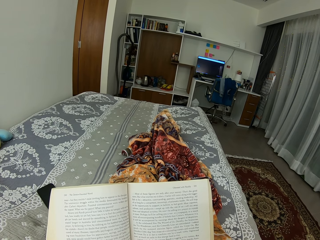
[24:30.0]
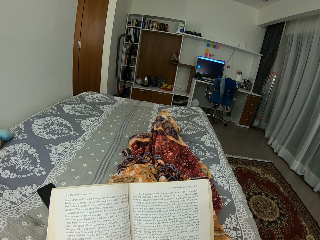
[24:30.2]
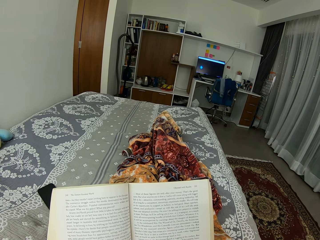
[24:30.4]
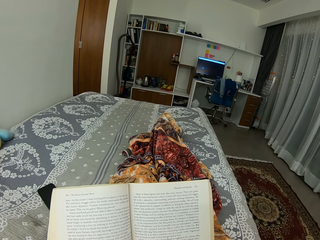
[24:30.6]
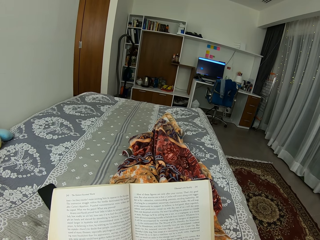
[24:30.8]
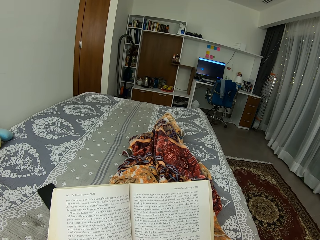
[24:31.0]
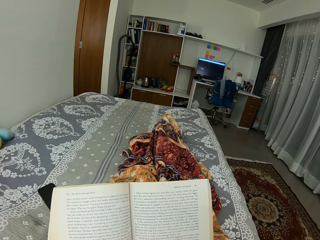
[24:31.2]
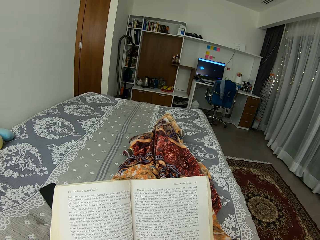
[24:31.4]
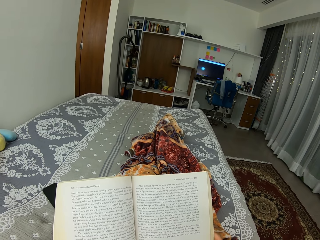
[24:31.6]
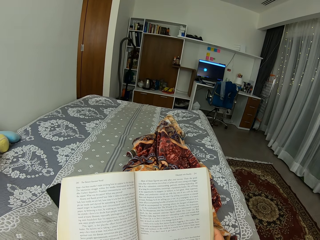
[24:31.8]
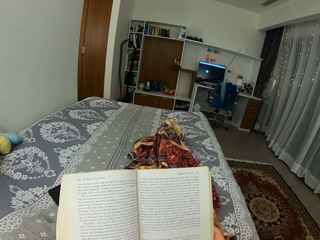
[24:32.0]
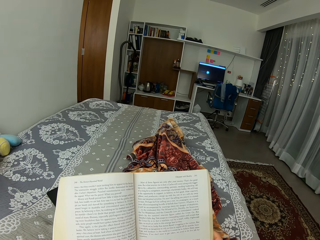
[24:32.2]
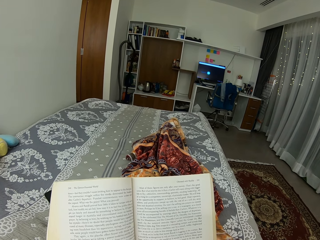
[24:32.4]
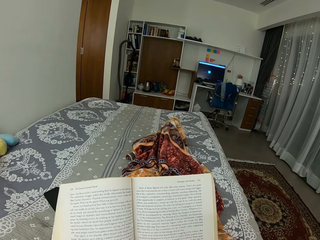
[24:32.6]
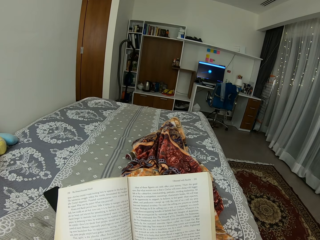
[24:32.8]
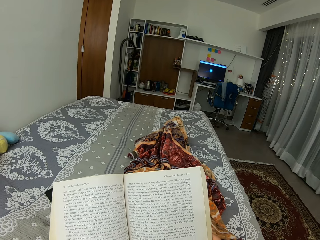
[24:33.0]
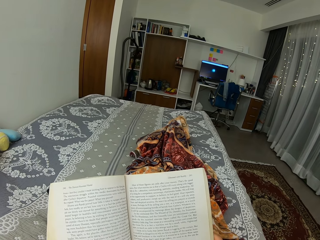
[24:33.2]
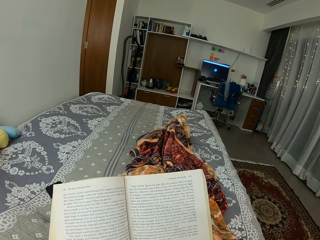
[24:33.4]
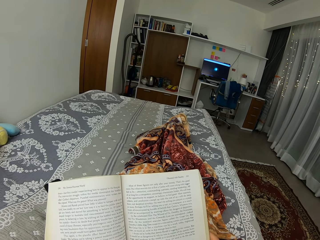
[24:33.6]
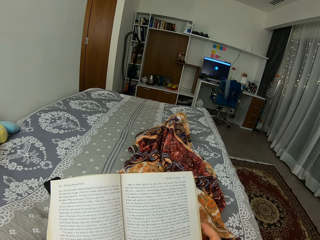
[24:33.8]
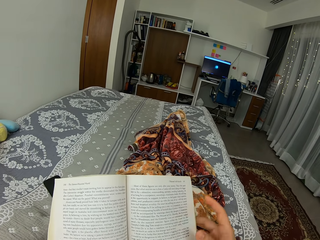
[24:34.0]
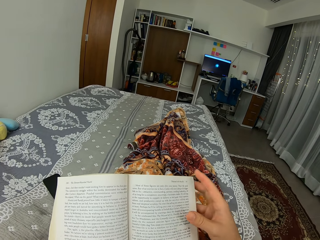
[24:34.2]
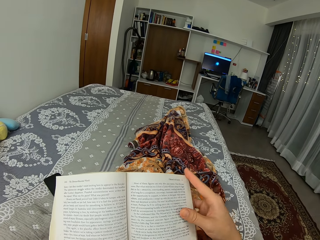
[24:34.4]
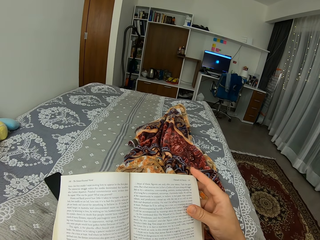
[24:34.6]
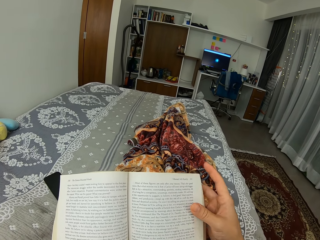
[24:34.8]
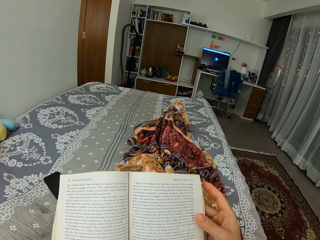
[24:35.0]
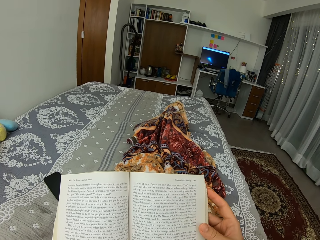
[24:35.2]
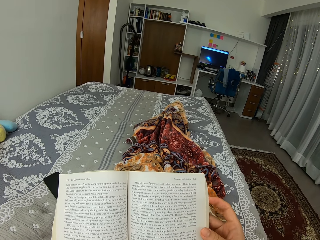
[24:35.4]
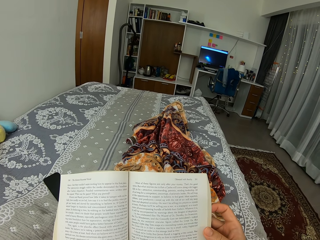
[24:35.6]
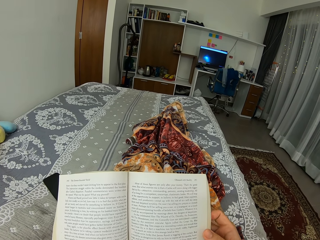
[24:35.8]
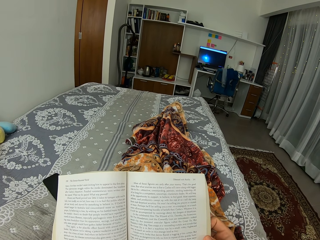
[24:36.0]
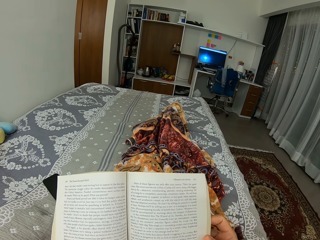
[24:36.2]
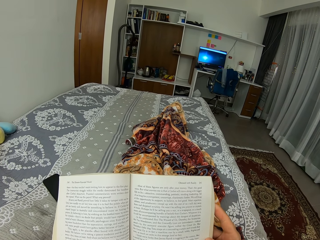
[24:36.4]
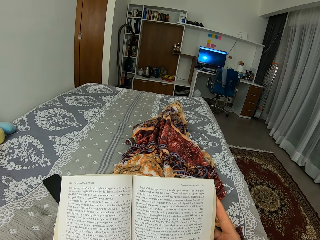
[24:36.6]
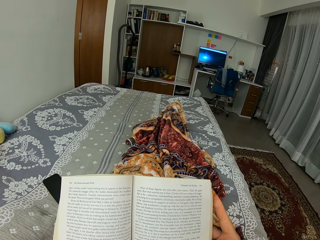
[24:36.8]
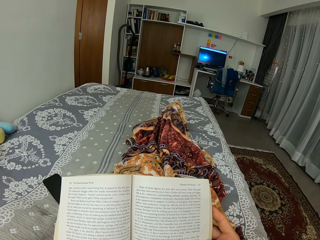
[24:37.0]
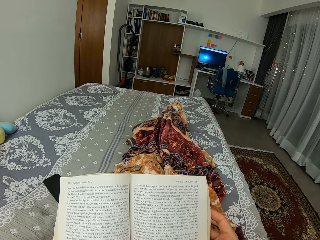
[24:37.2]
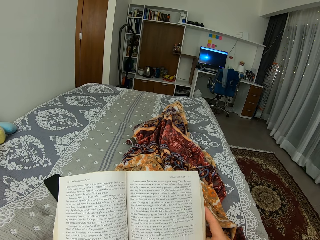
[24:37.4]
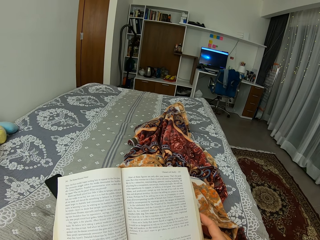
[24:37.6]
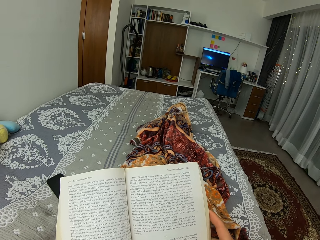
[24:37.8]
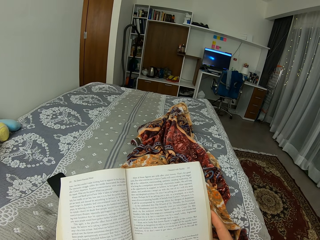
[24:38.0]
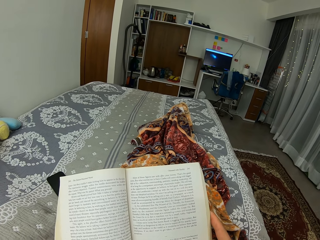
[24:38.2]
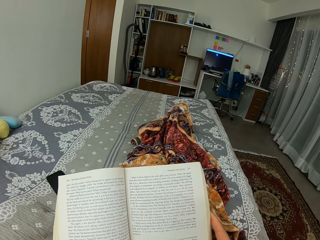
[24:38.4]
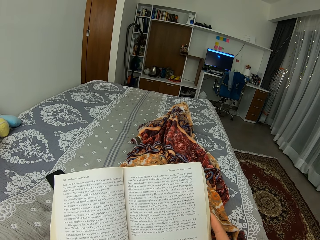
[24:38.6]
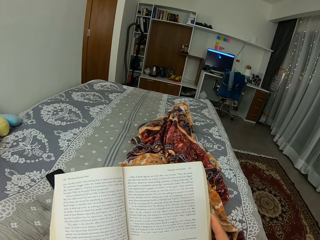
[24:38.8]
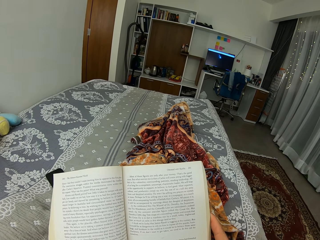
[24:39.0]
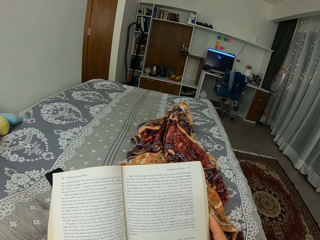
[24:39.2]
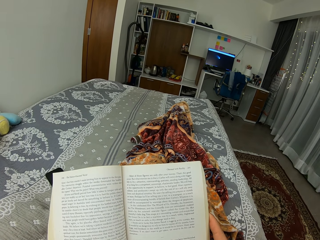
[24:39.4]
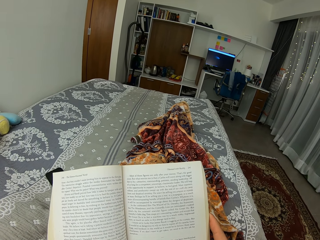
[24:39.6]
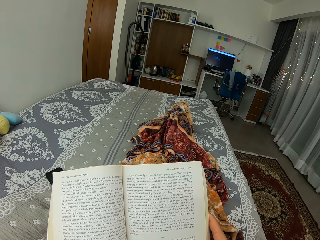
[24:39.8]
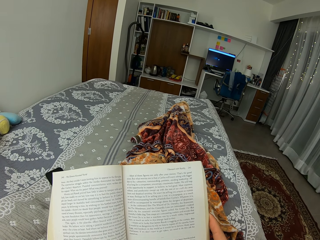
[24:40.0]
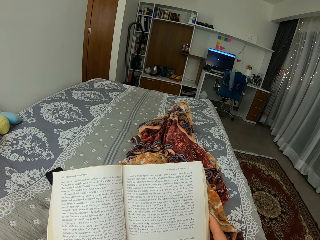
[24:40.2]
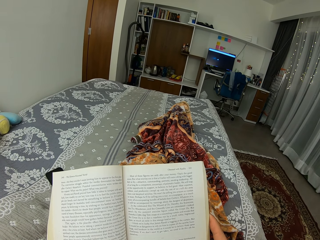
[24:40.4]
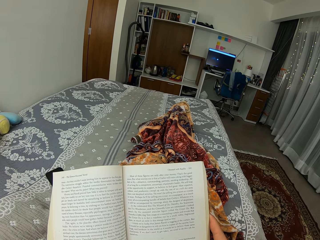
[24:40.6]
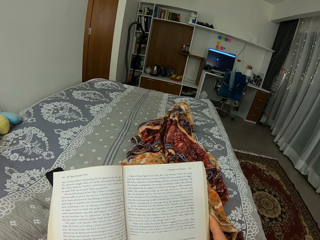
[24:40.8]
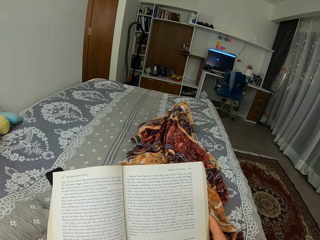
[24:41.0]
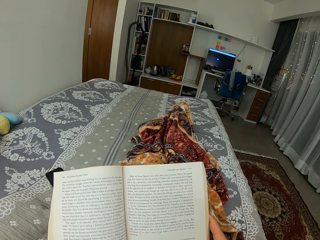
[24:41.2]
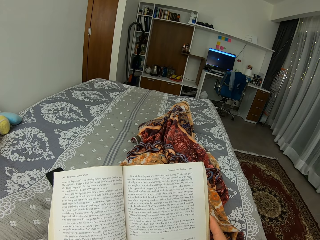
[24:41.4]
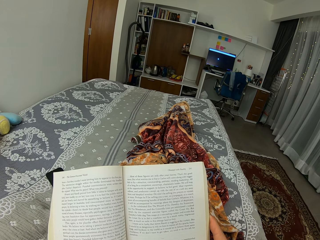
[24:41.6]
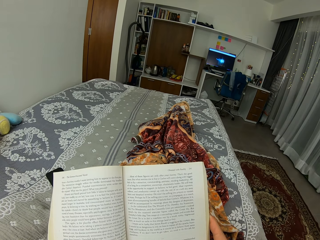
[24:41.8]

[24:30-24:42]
The camera wearer moves the book. They touch the book. They read the book.

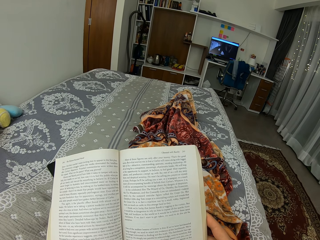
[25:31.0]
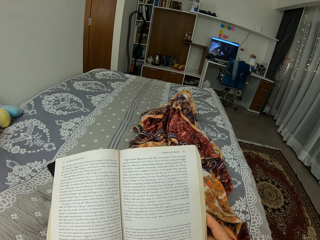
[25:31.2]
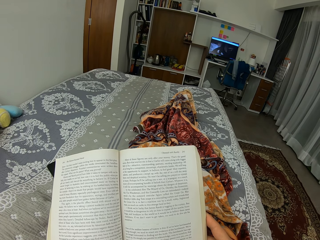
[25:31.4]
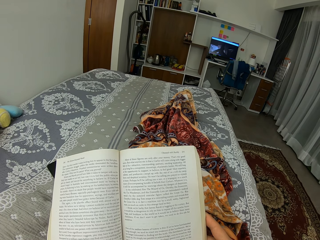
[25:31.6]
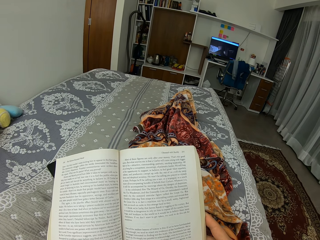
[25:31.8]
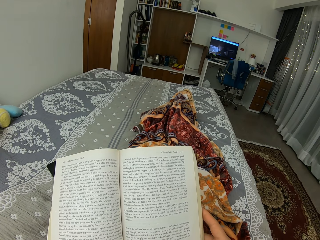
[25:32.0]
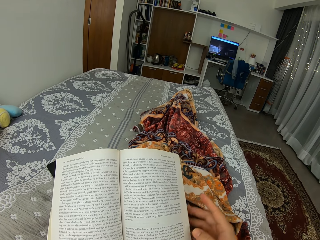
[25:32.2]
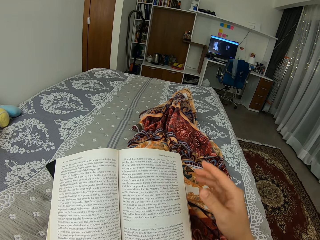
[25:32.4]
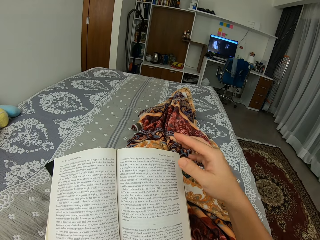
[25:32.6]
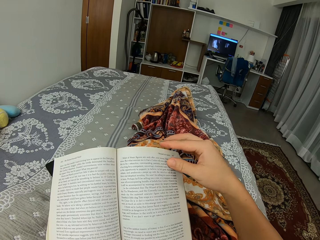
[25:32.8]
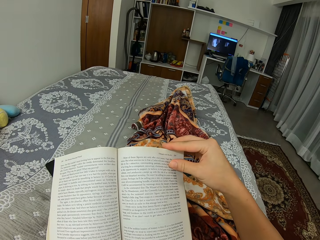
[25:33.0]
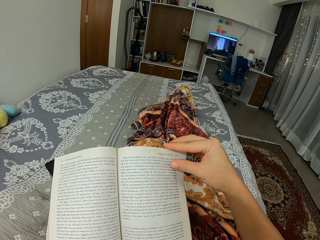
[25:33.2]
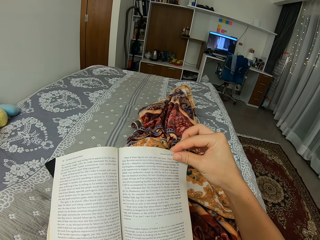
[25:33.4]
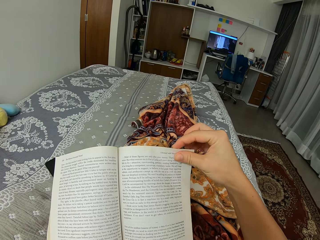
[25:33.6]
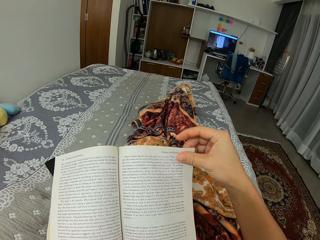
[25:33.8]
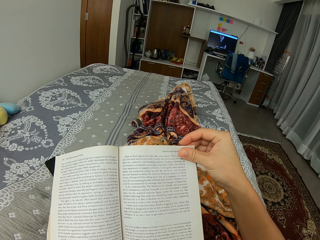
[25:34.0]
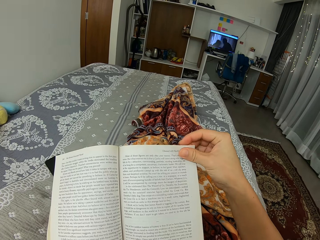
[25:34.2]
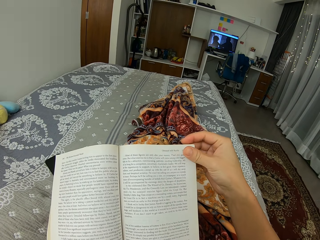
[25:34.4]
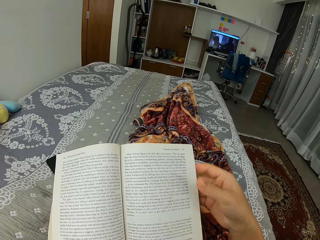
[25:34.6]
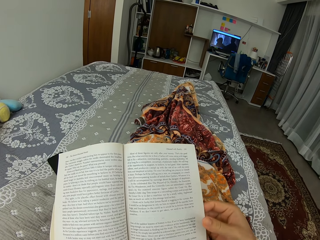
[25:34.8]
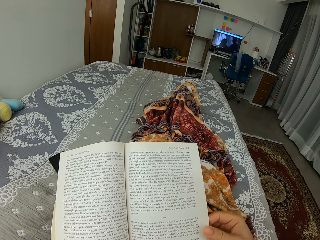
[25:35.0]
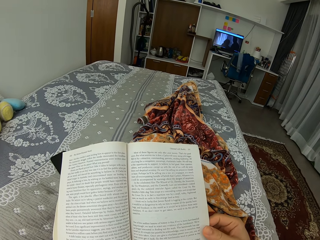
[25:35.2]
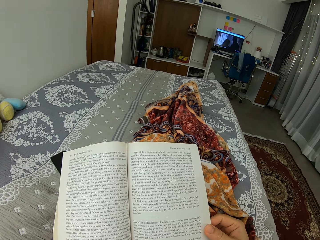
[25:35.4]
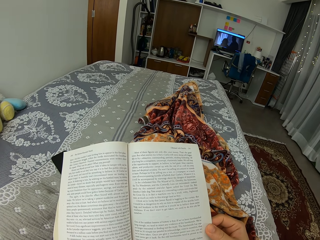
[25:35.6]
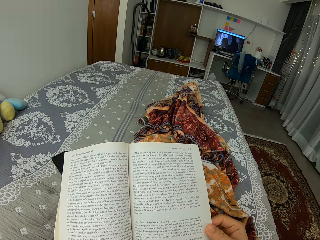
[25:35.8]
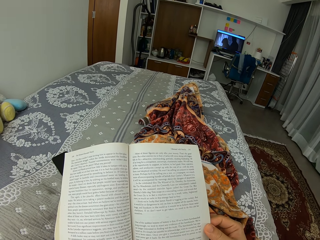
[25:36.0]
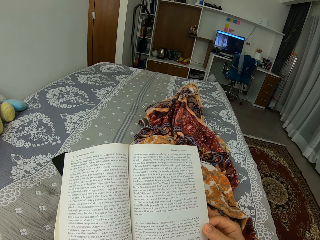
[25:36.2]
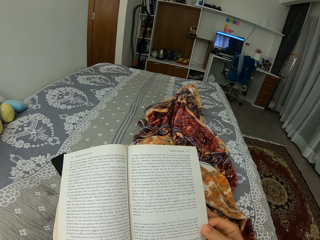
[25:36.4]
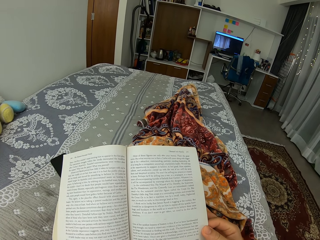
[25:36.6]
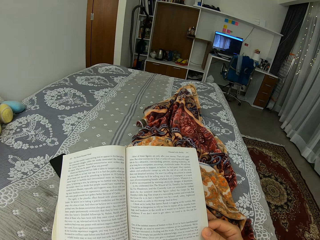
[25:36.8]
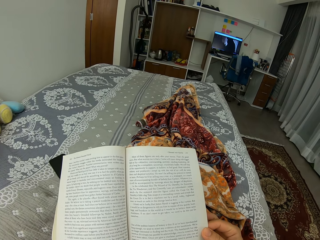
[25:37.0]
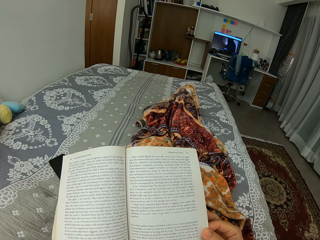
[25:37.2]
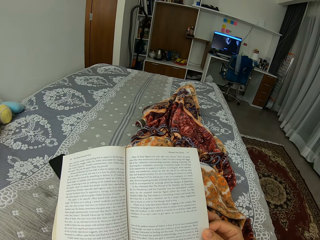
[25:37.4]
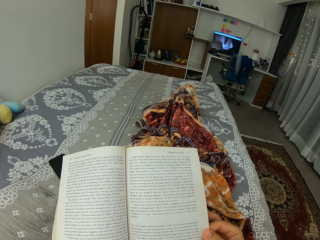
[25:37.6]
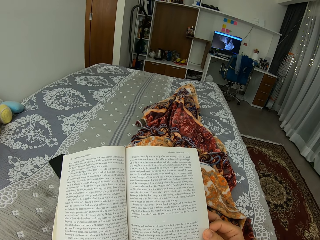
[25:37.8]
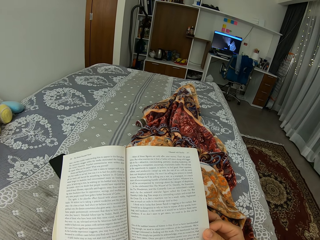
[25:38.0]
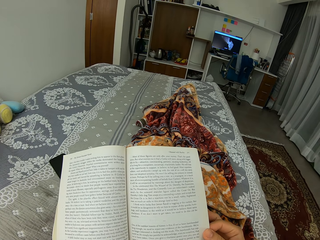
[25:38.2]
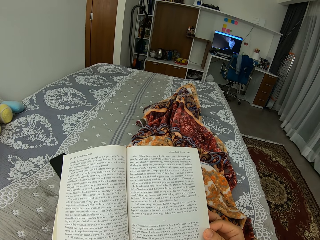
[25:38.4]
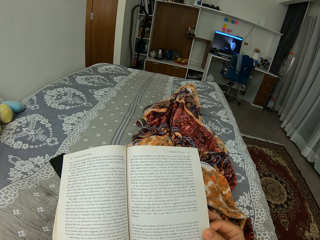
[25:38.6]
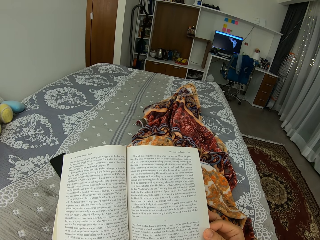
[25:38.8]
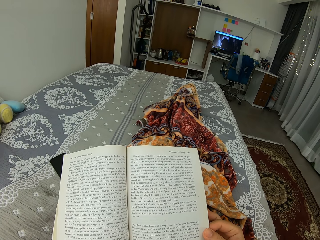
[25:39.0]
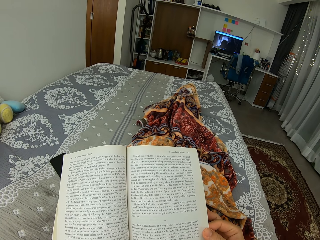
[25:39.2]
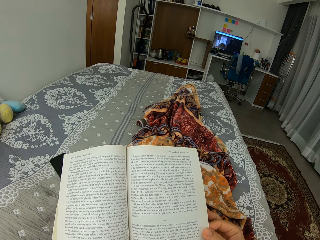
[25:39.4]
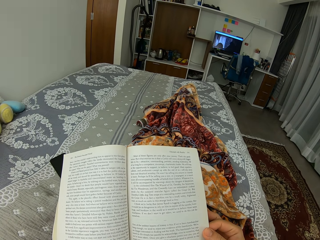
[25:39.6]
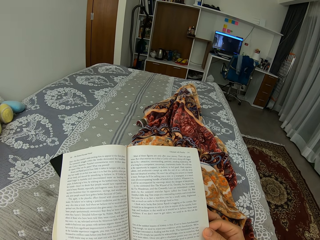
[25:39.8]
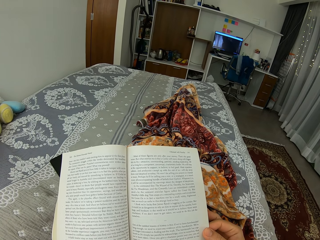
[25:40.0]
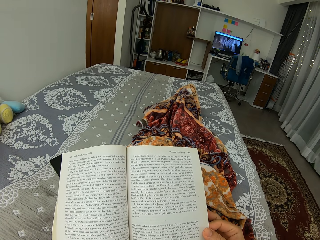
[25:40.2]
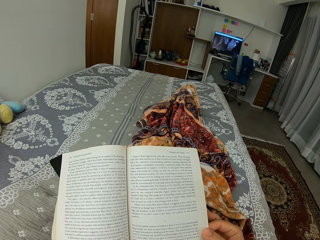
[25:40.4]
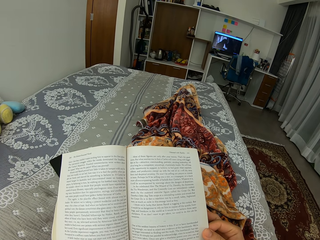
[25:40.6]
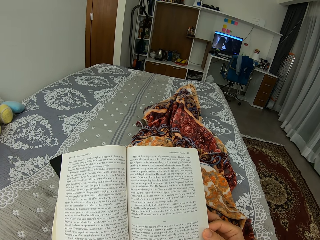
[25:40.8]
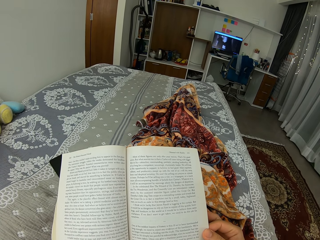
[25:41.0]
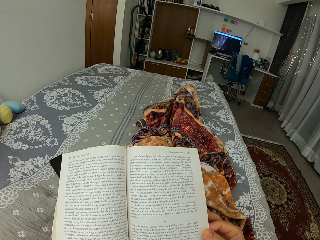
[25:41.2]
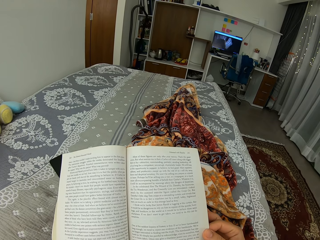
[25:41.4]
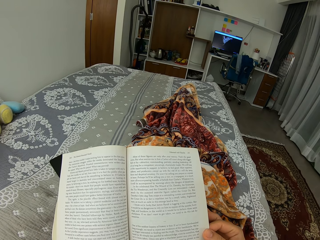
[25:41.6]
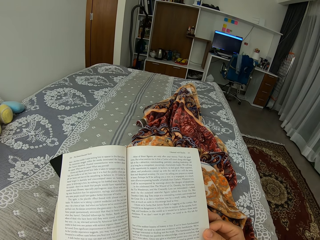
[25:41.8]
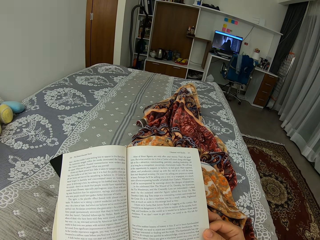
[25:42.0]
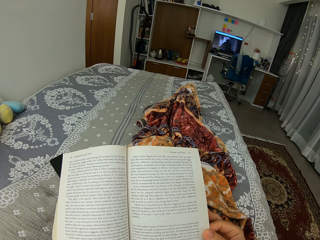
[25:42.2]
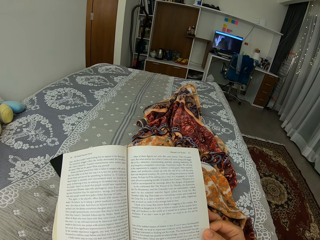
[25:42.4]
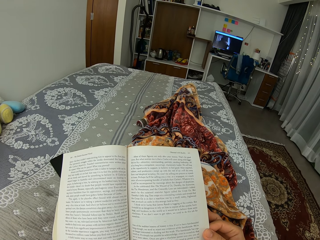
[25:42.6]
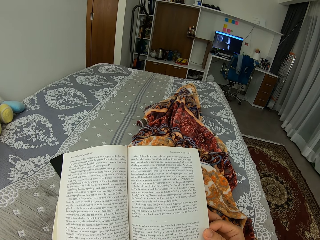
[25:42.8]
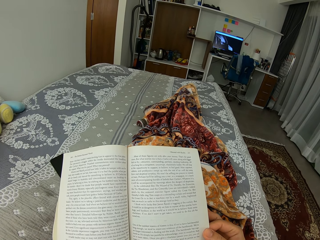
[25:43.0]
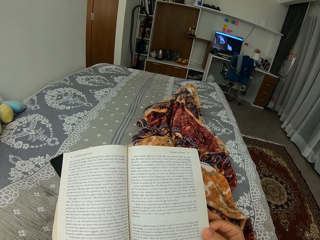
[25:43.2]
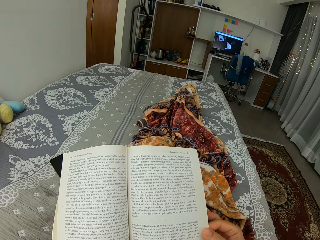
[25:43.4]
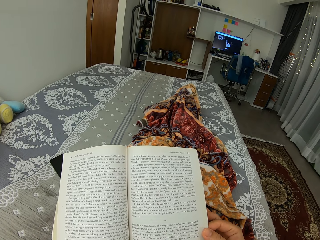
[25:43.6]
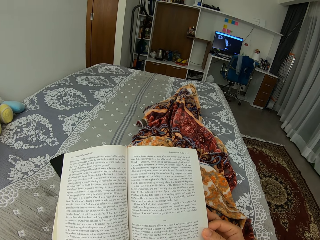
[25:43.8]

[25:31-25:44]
The camera wearer touches the page of the book.
